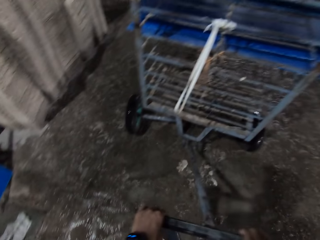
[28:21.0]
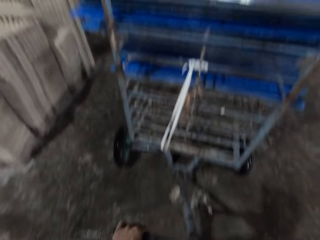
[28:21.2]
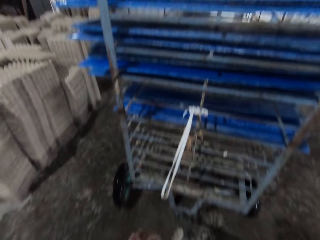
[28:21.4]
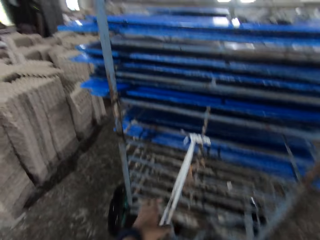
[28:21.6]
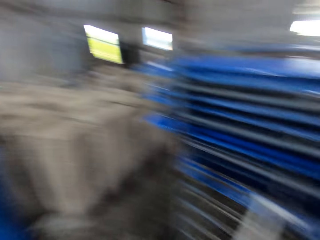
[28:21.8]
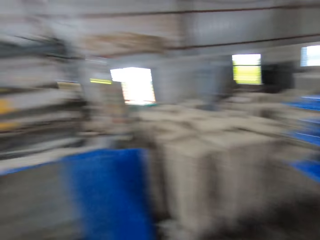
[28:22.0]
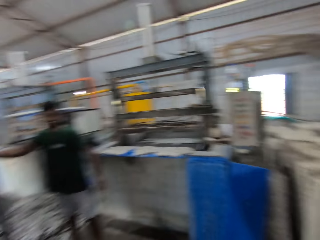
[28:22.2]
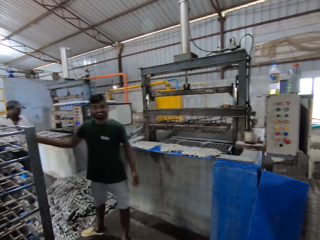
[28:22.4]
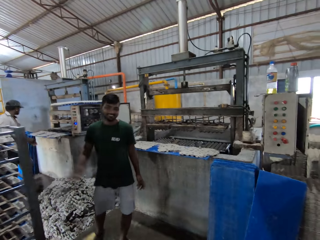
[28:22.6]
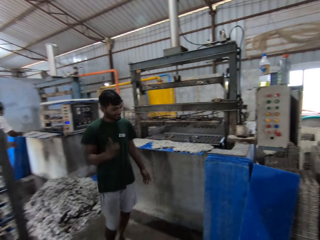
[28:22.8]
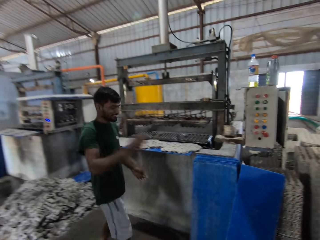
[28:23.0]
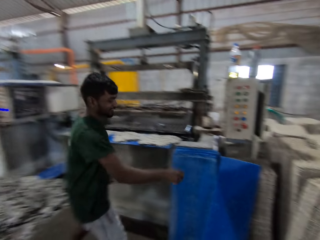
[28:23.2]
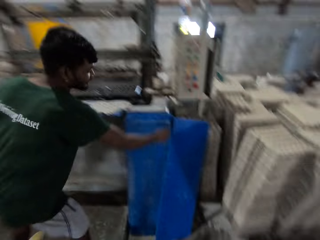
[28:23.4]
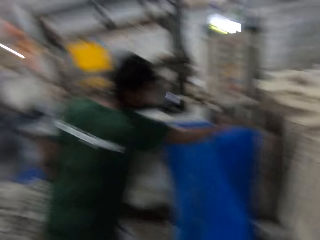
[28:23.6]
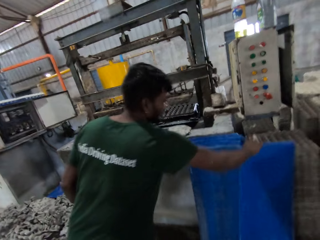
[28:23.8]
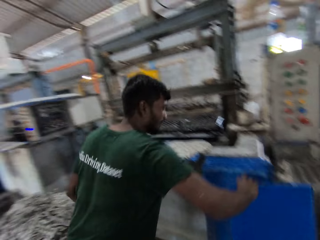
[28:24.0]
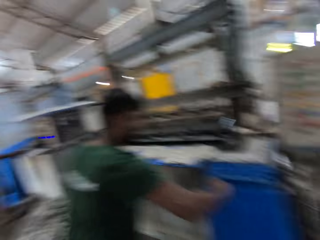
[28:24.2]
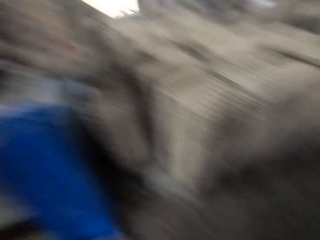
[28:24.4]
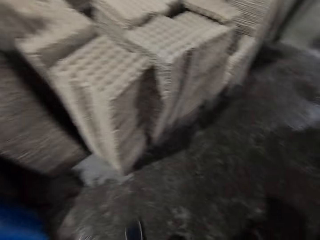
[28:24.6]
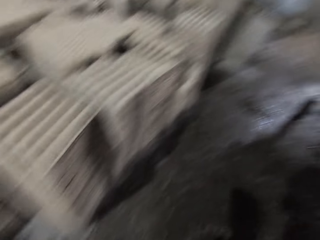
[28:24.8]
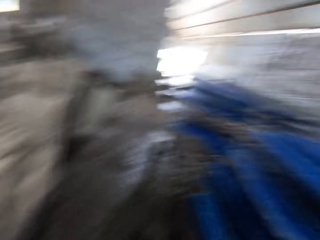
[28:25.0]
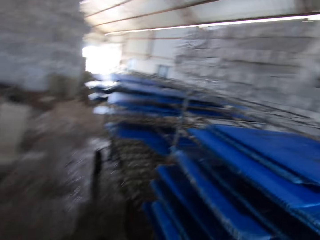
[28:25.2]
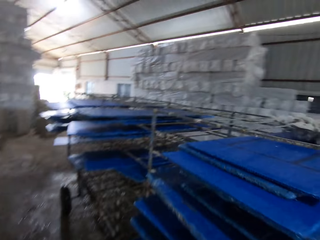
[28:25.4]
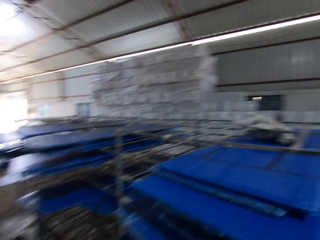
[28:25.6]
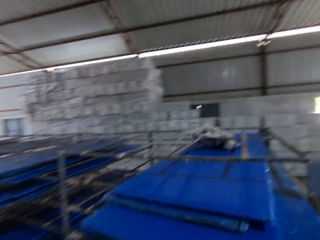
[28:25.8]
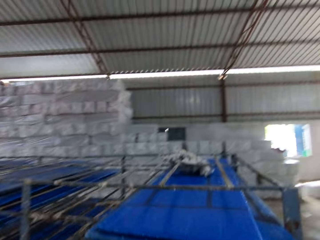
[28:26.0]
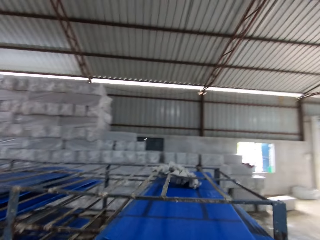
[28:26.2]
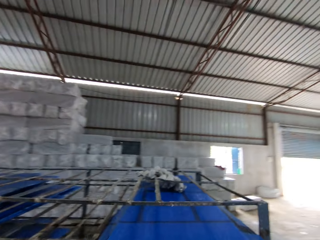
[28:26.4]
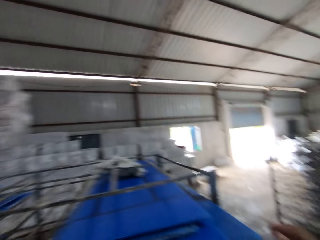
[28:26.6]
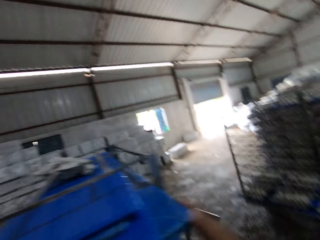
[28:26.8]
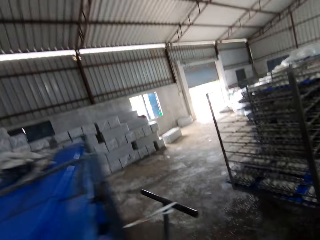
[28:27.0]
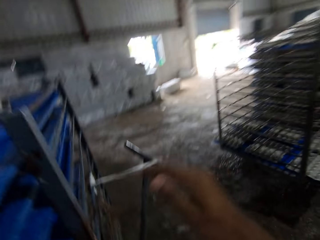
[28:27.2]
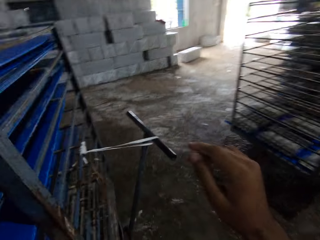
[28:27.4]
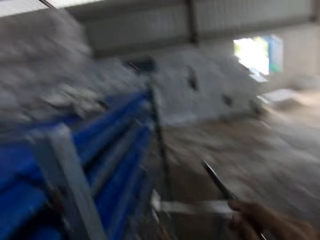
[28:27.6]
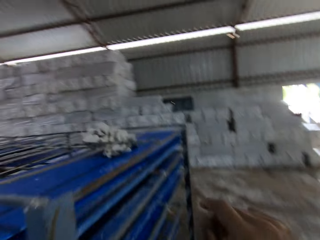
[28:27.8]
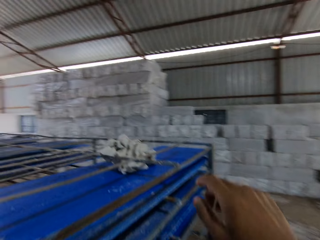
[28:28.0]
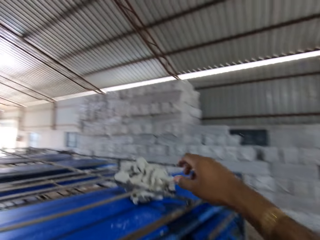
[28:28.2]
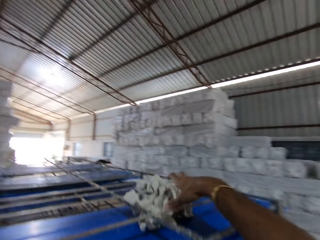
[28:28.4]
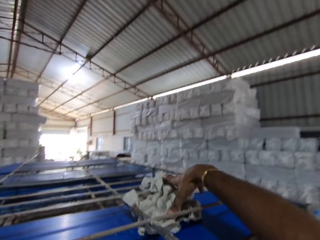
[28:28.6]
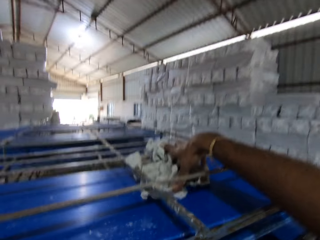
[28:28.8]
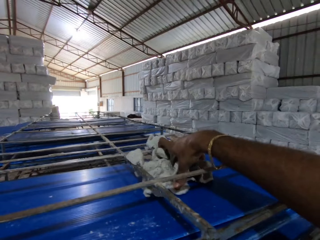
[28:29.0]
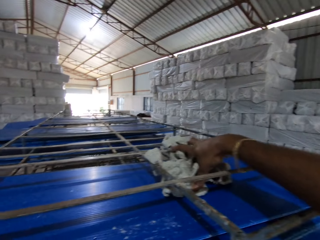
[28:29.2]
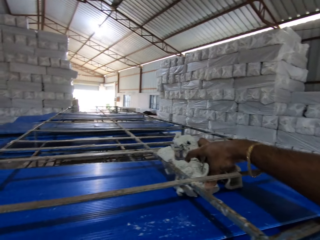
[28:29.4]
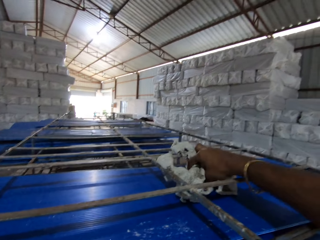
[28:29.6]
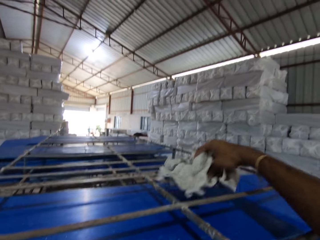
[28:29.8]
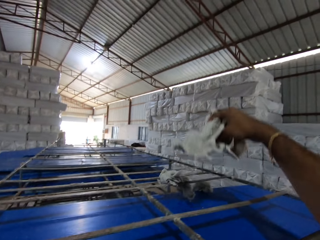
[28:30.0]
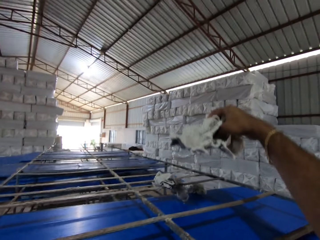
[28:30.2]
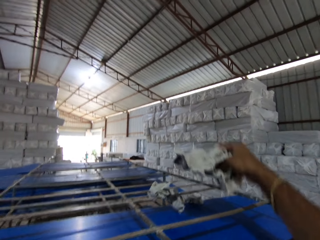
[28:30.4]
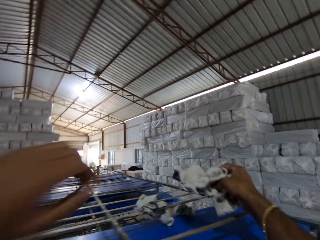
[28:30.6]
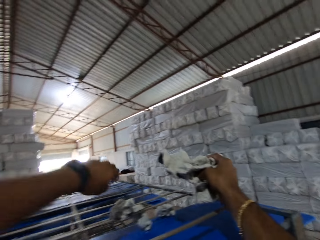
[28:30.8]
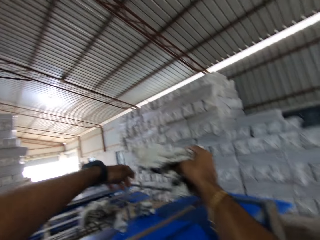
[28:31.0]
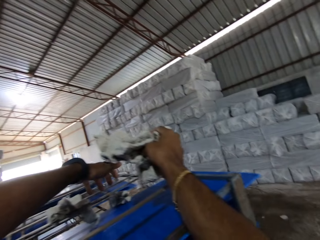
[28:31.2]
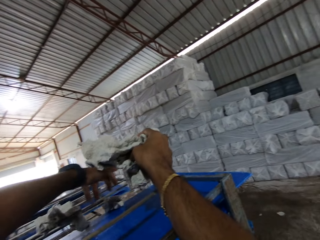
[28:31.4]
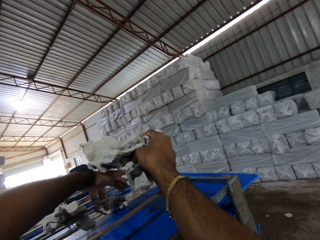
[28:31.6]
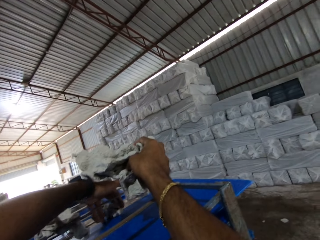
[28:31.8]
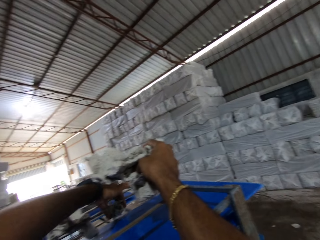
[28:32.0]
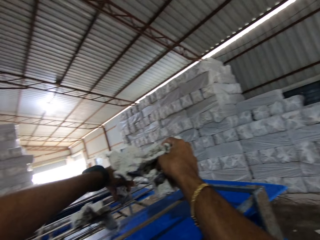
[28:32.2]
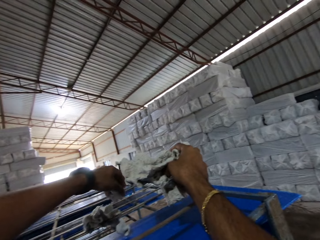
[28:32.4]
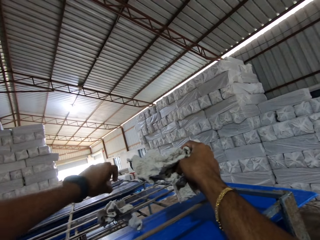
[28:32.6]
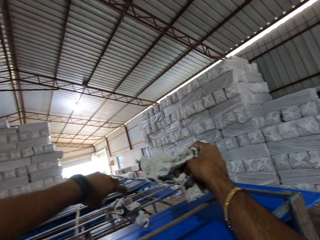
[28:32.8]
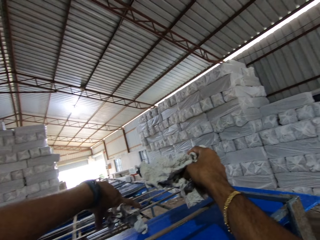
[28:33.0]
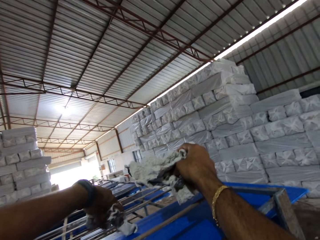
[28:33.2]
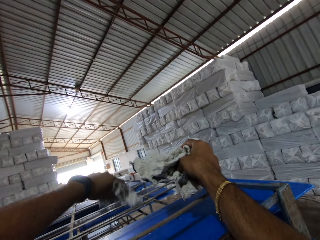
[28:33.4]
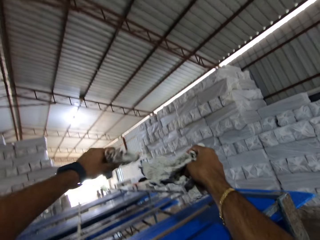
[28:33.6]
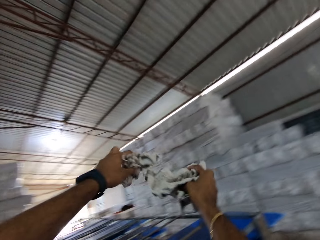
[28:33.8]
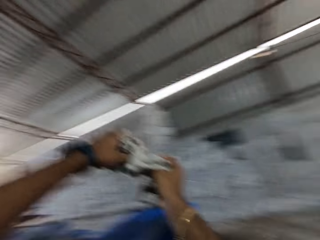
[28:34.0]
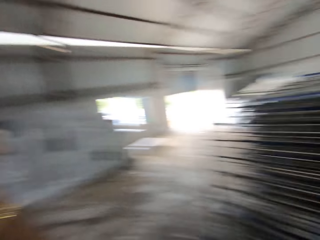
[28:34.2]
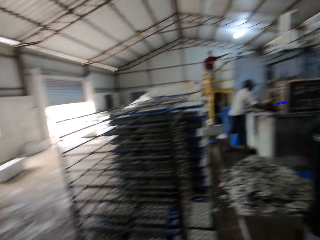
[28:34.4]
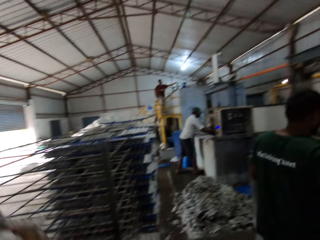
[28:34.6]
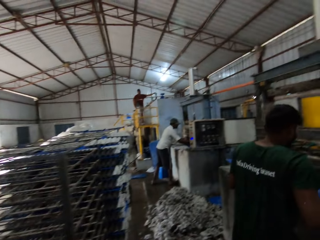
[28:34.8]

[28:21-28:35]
A man picks a plastic board from a stack on the floor with his right hand. The camera wearer picks a rag from the rack with his right hand. He picks rags from the rack with his left hand.

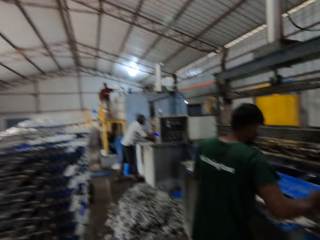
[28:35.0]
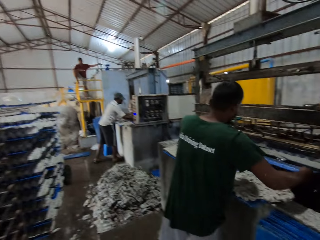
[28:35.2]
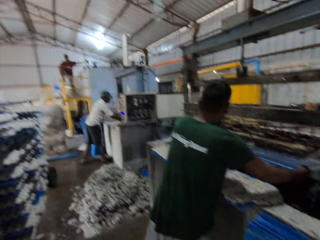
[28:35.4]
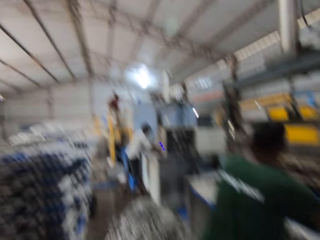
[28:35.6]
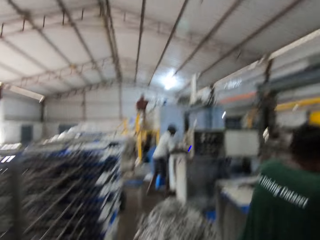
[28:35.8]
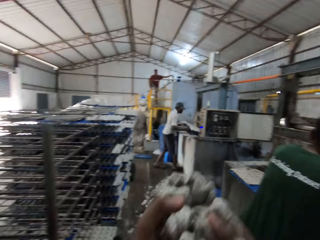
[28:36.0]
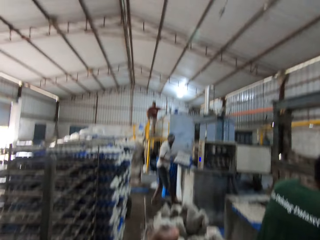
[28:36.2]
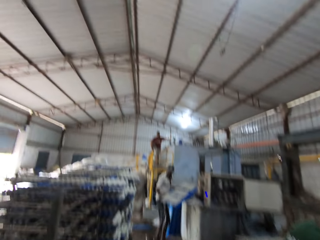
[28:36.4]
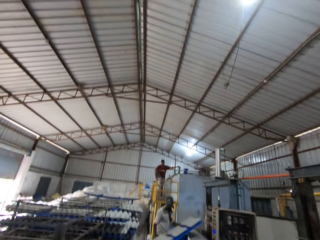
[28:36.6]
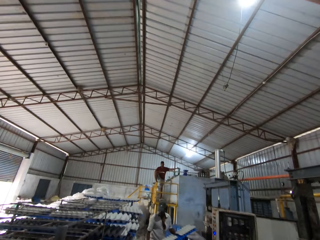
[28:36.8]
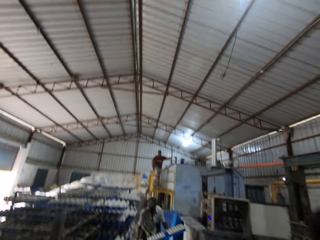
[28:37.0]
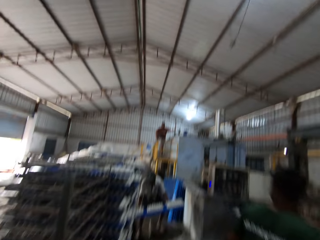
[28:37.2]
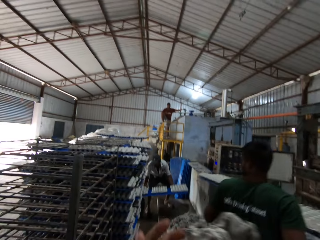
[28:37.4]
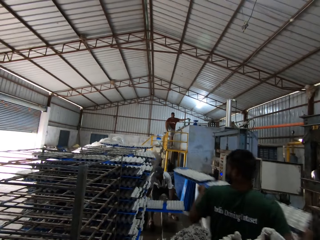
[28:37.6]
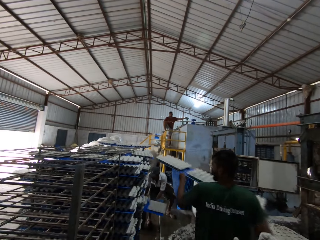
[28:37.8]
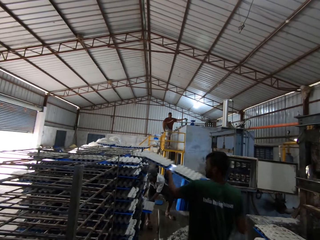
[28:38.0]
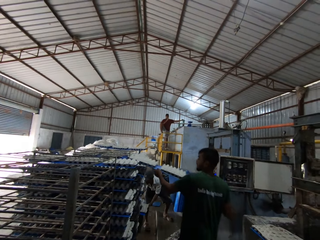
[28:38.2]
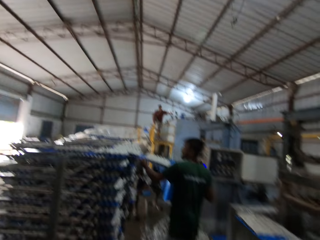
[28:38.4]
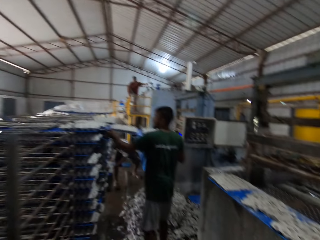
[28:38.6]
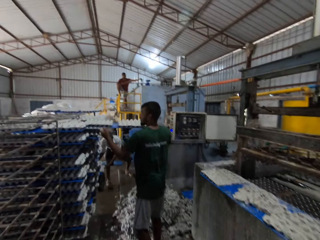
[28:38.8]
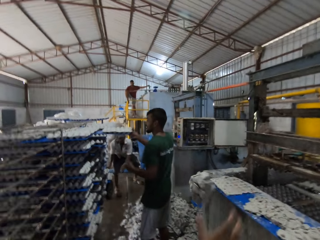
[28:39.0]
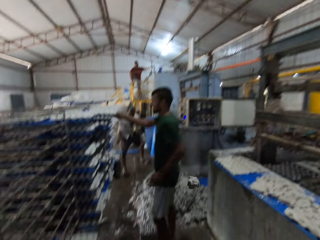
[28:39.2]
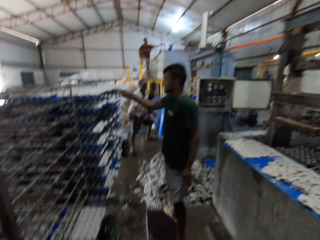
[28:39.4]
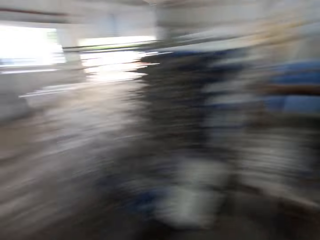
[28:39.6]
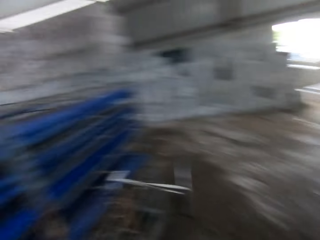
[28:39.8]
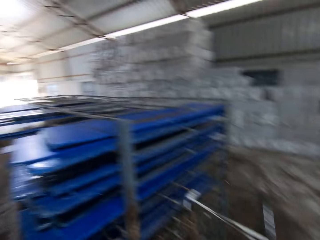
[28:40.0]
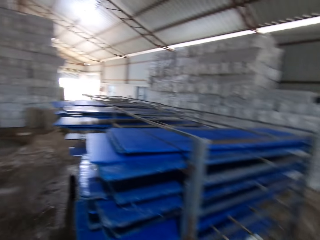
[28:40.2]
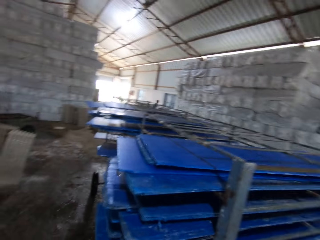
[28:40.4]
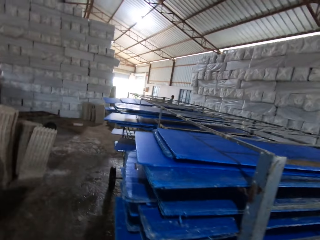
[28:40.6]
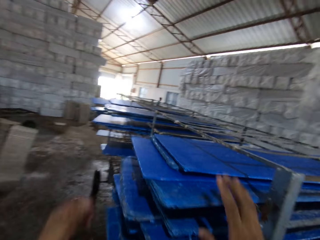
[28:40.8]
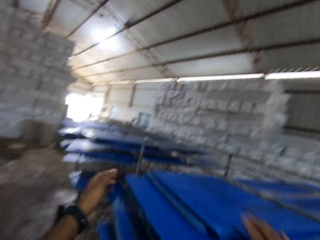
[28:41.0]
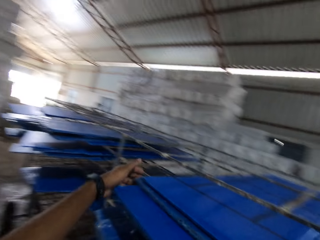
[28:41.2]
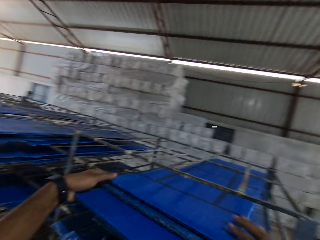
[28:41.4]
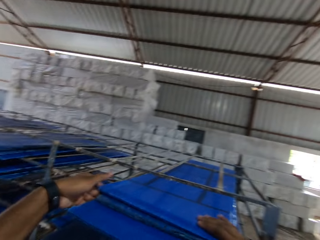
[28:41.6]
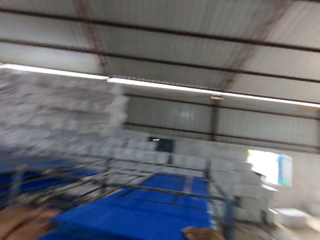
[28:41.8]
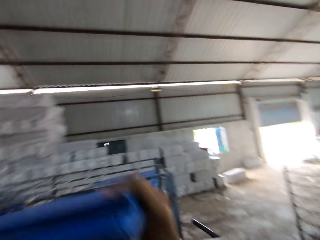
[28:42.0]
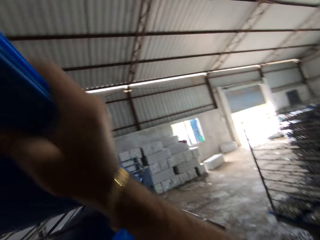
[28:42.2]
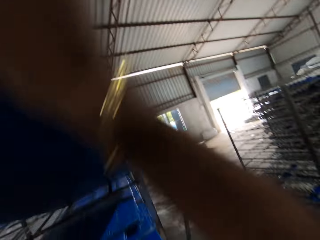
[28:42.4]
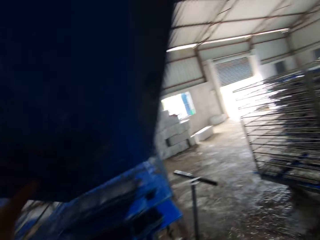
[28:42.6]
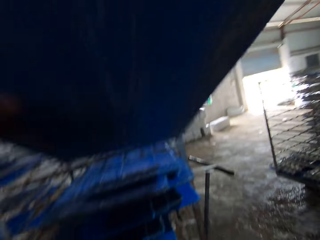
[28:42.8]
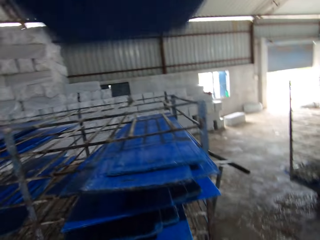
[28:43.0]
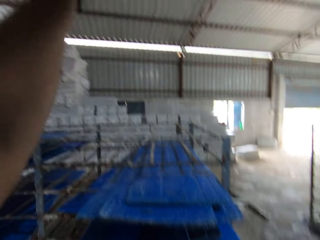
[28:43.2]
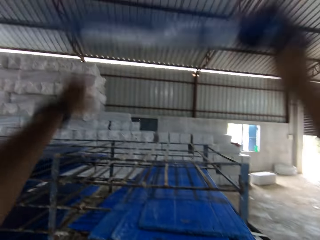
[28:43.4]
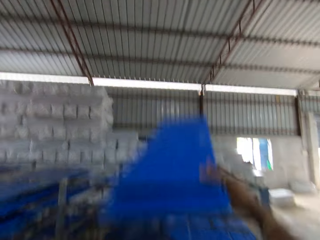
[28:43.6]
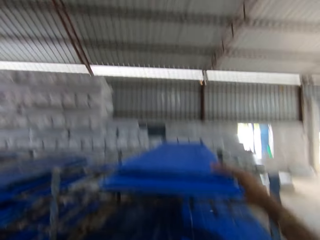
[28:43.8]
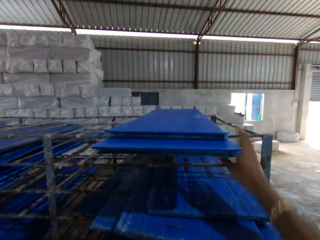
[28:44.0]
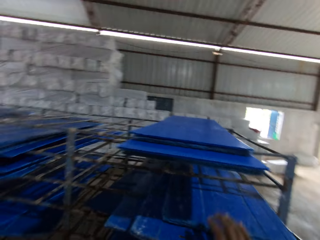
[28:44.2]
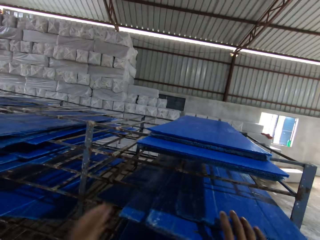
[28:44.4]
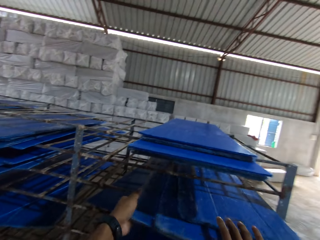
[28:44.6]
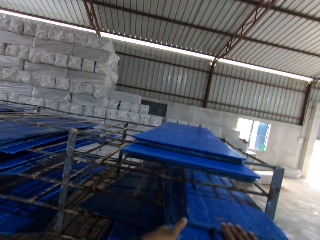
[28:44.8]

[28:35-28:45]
A man places a plastic board with egg crates on the rack with his hands. Another man places a plastic board with egg crates on the rack with his hands. The camera wearer throws the rags on the ground with his right hand. He picks plastic boards from the rack or trolley with his hands. He places the plastic boards on the rack with his hands. He picks plastic boards from the rack with his hands.
